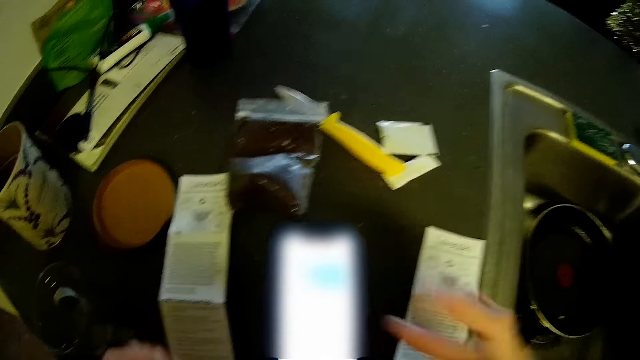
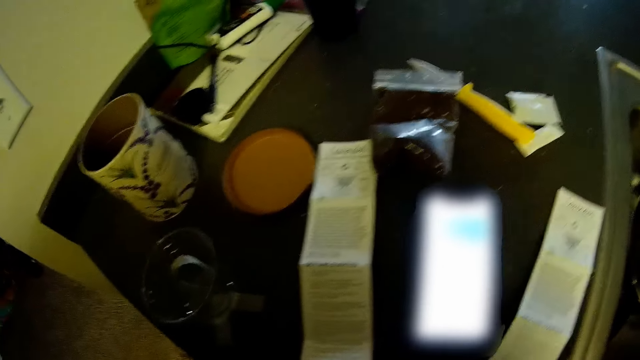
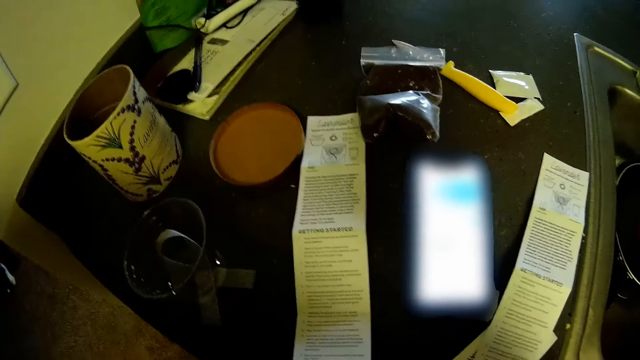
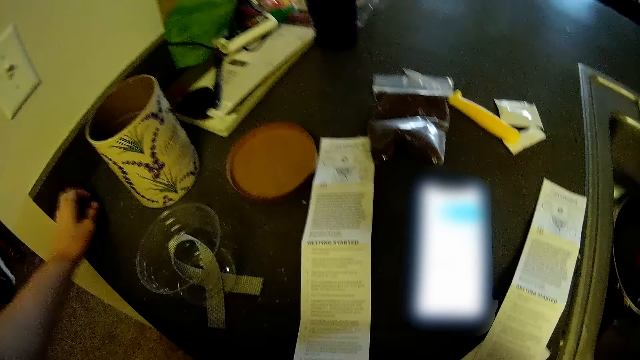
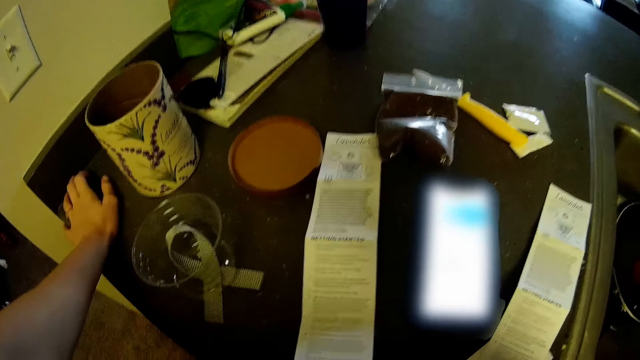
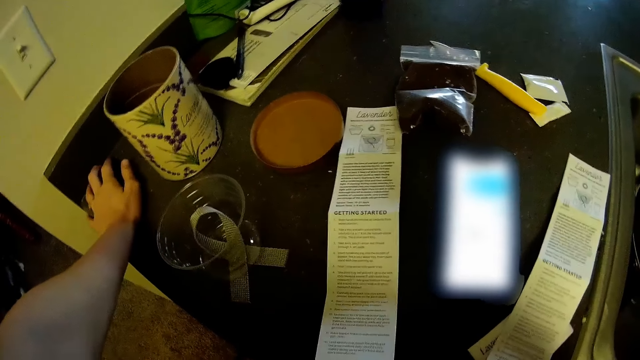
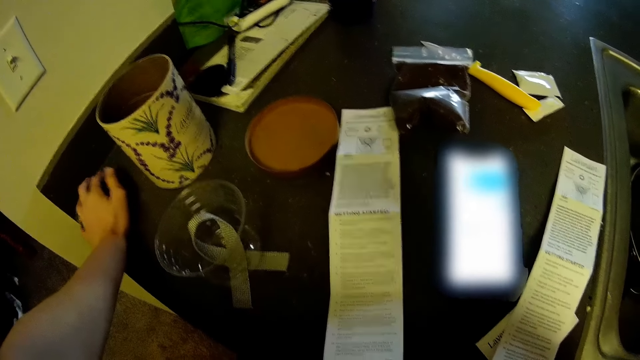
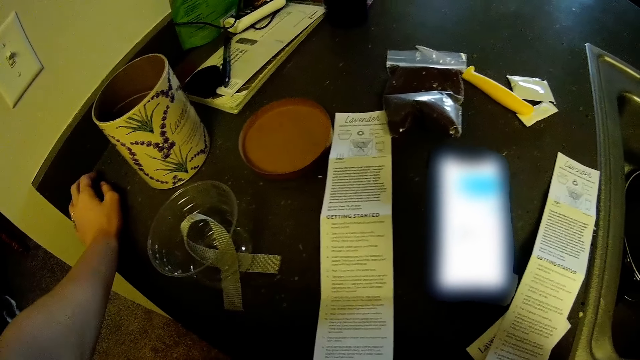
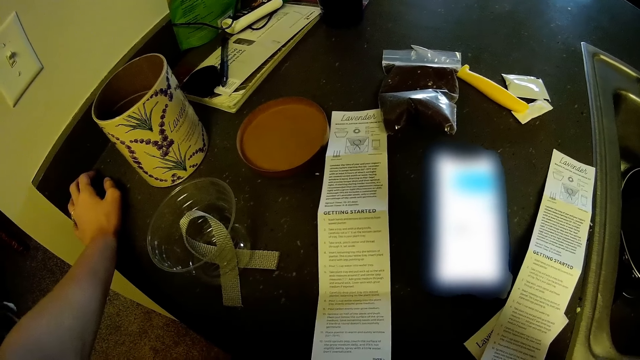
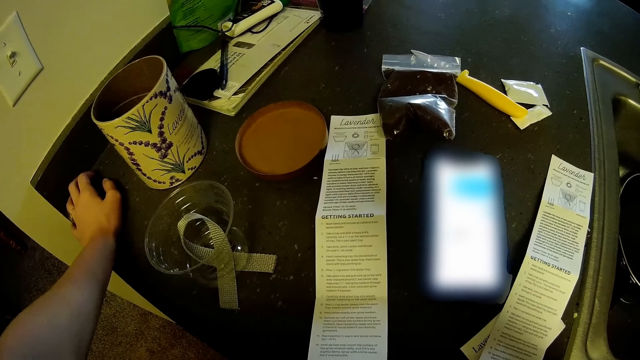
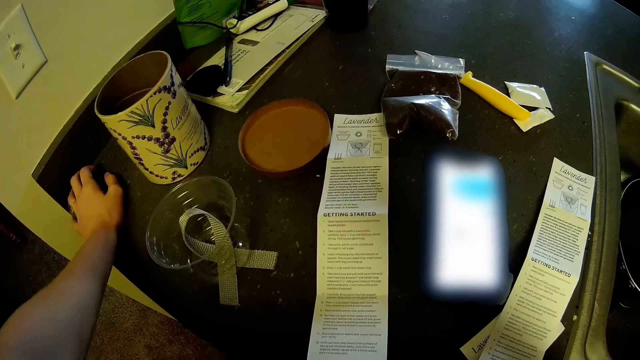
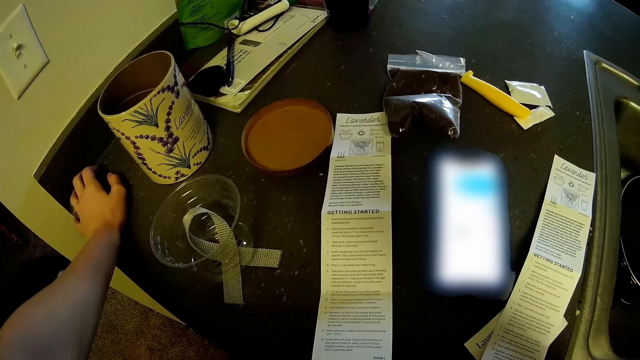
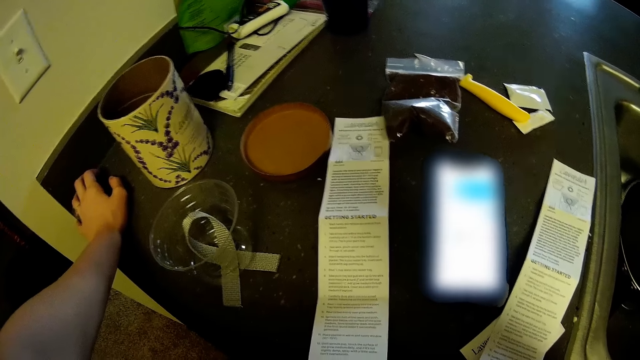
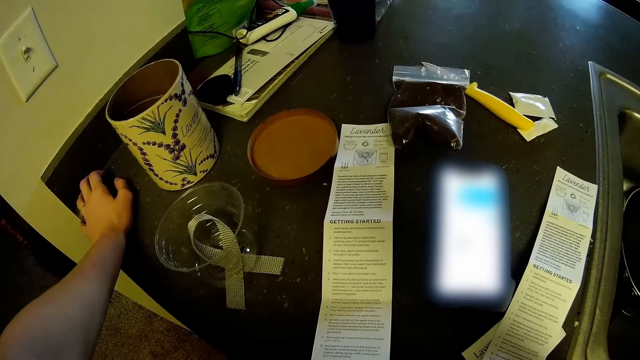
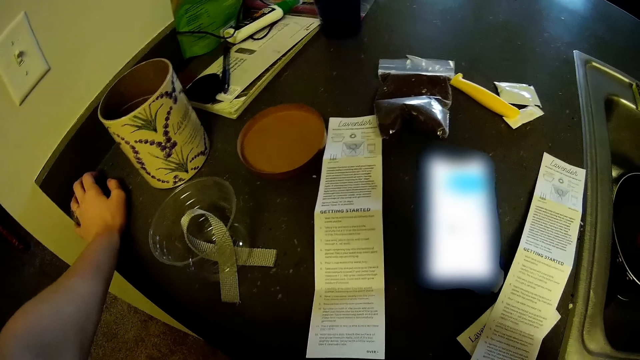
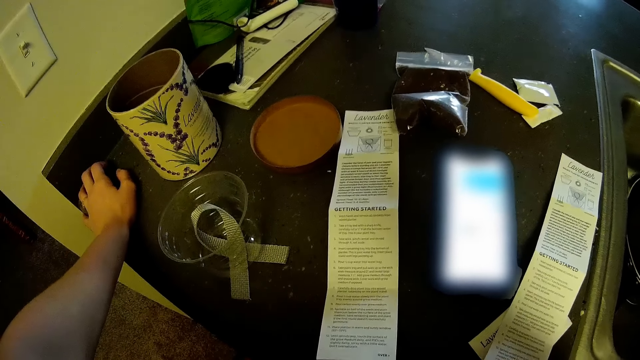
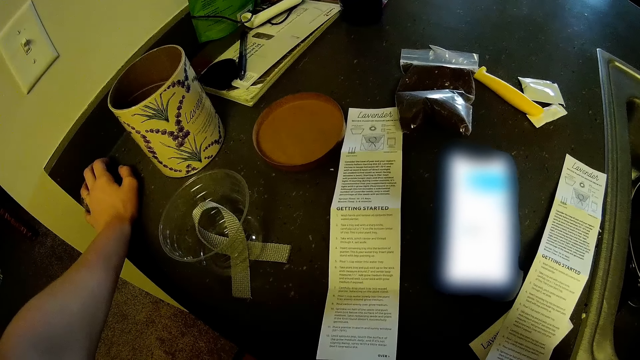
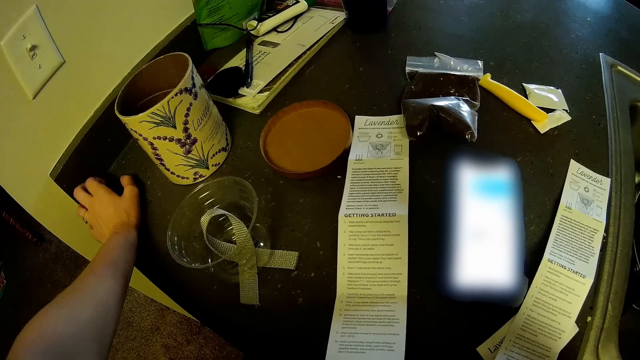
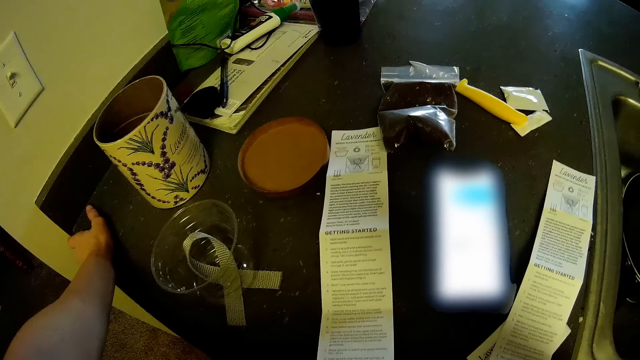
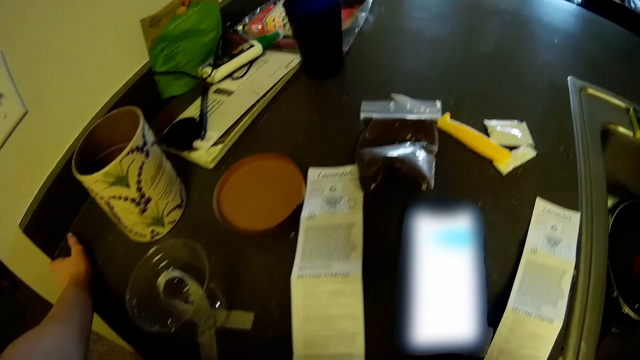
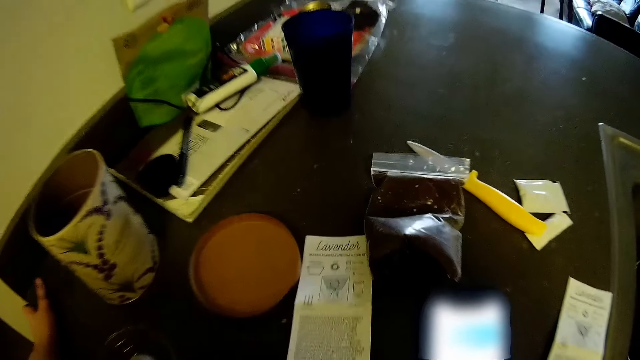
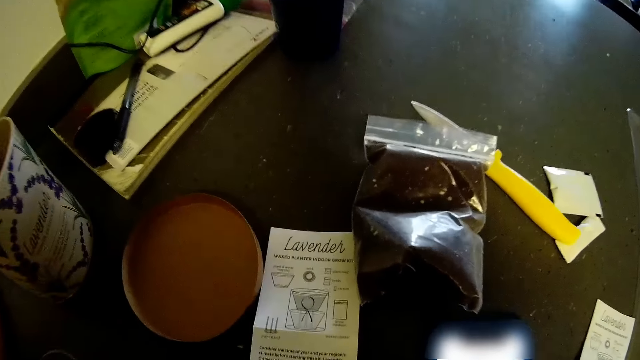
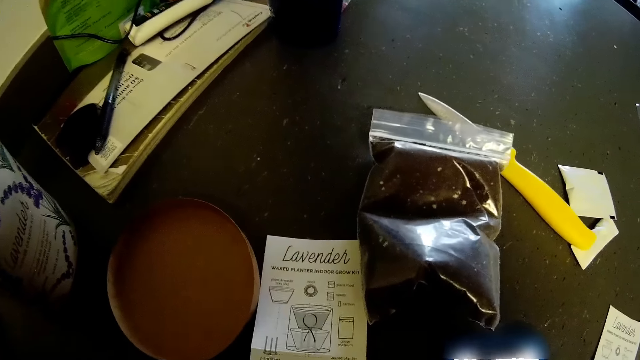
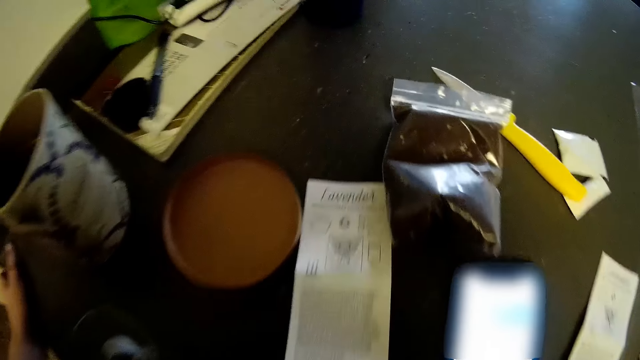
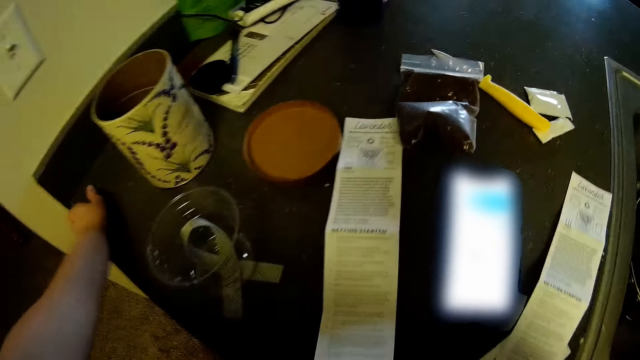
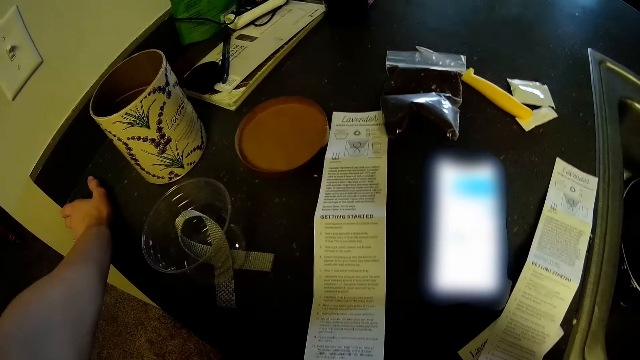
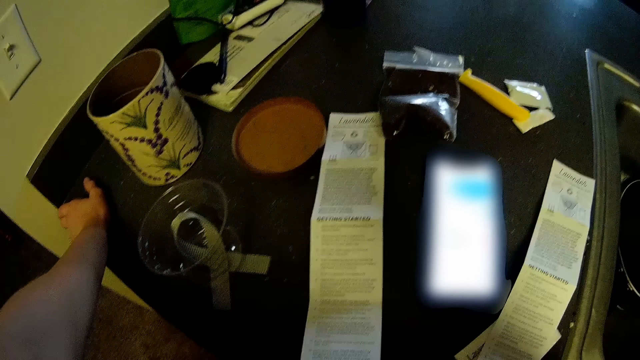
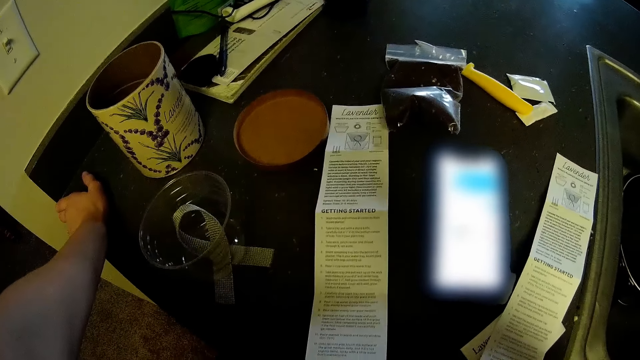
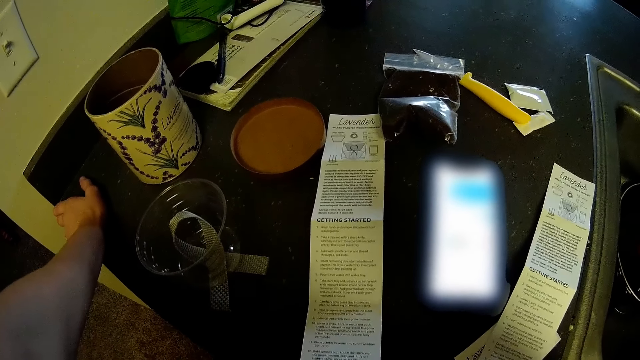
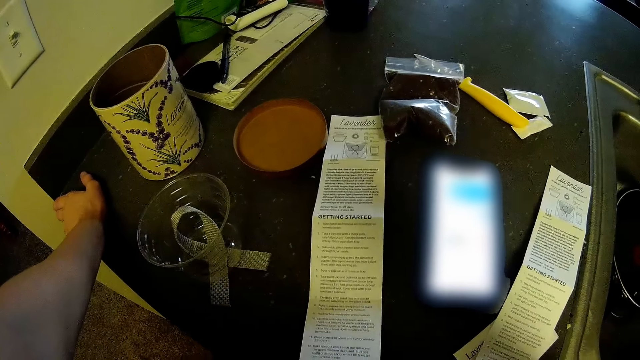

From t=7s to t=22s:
The camera wearer looks at the table. She places a left hand on the kitchen countertop. She stands in the kitchen. She moves her left hand on the kitchen countertop. She looks at the soil. She looks at the table.

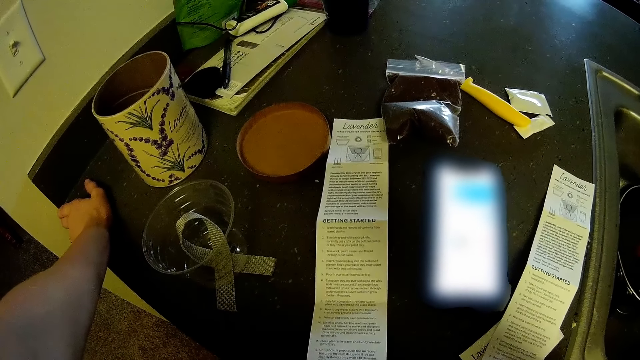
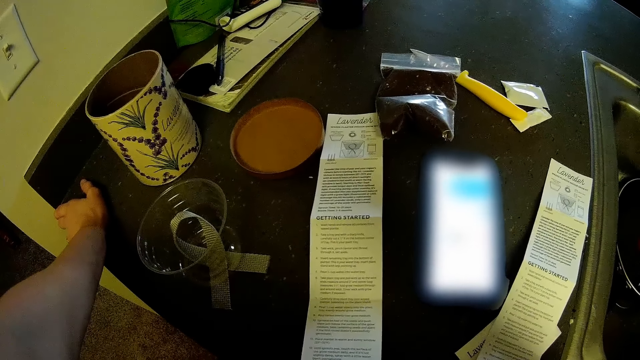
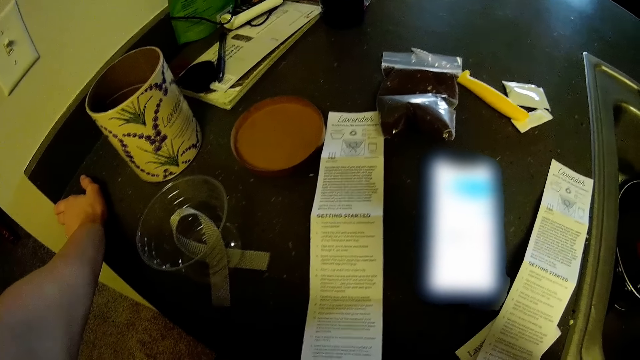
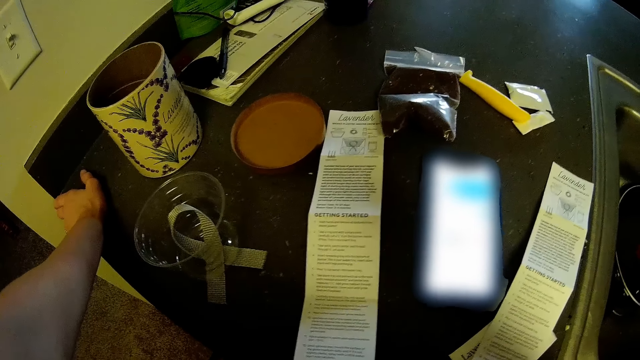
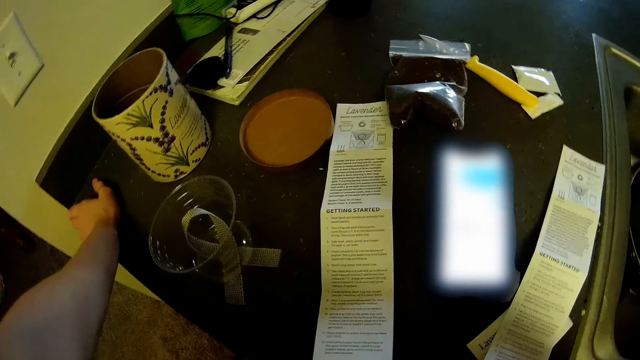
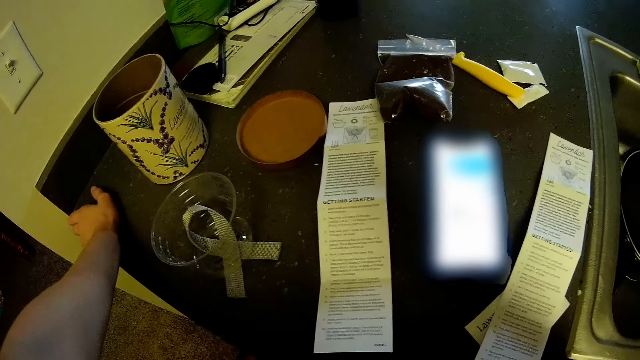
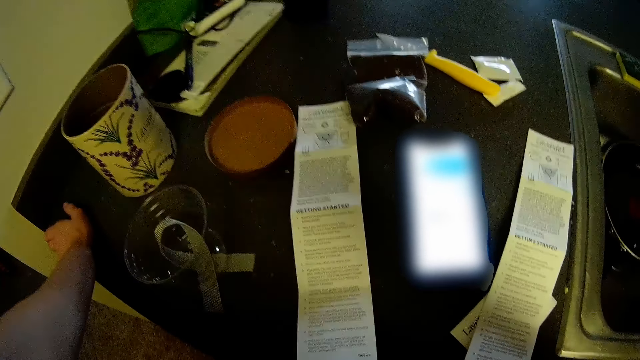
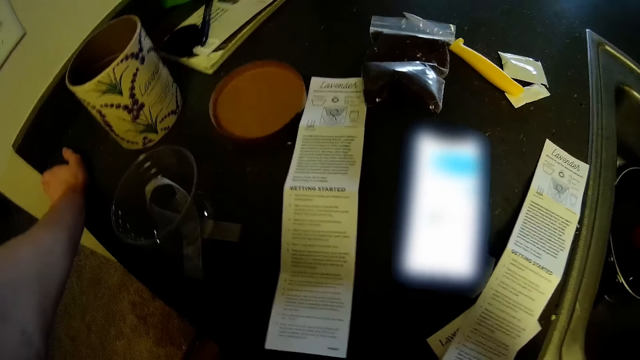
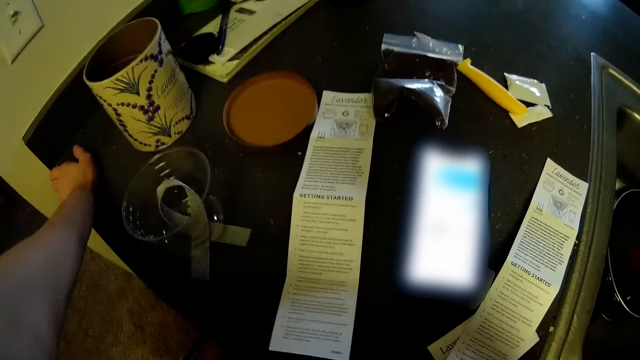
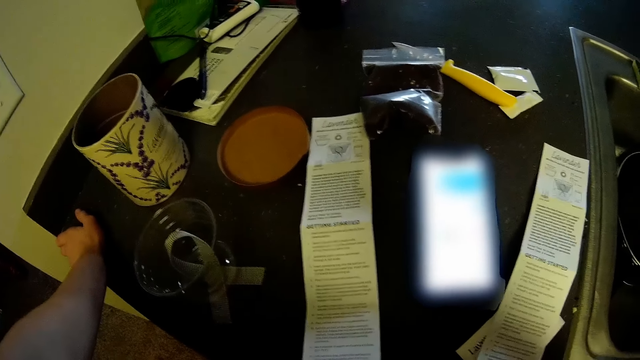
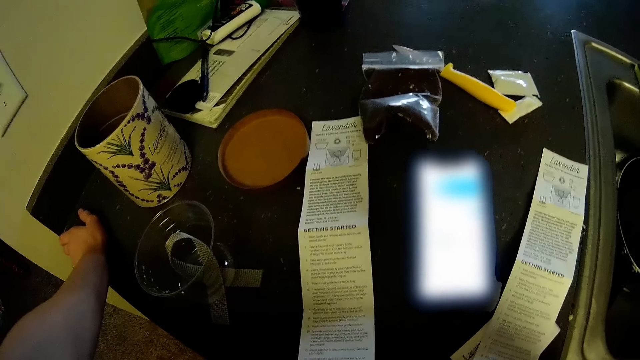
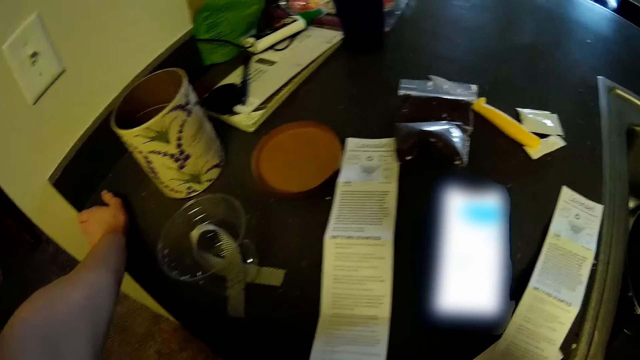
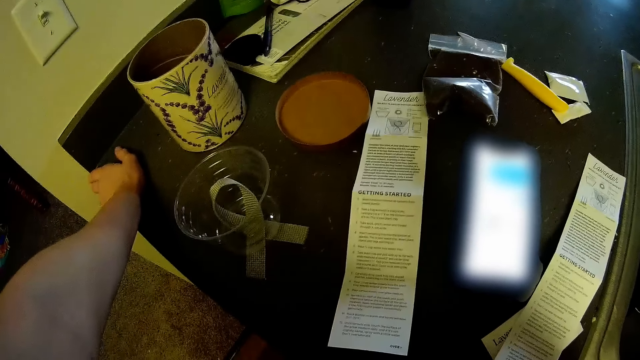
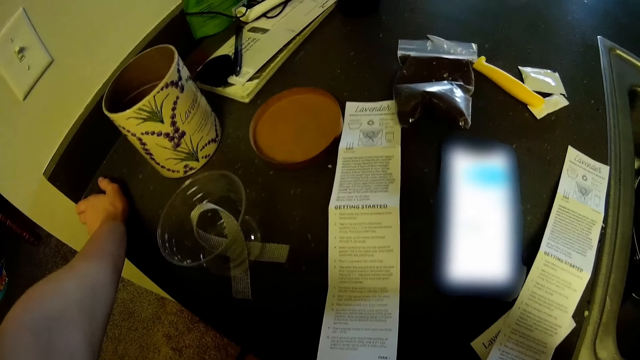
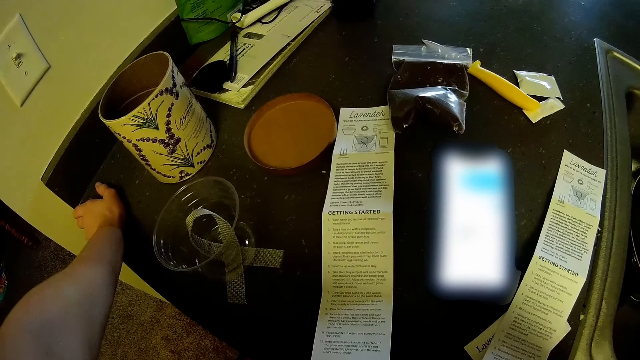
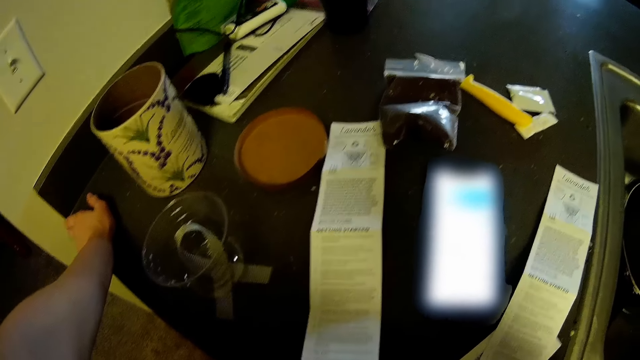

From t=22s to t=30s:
The camera wearer stands in the kitchen.
